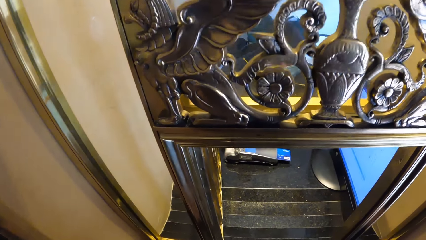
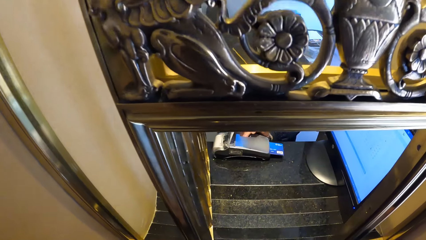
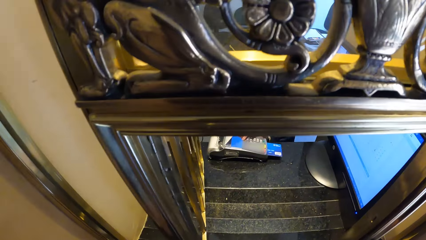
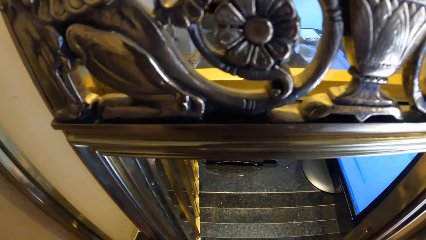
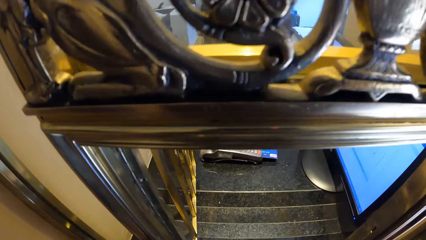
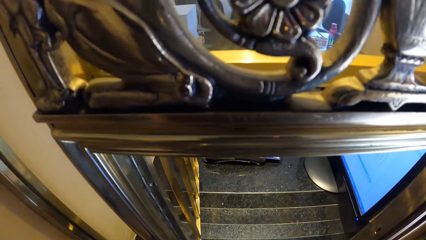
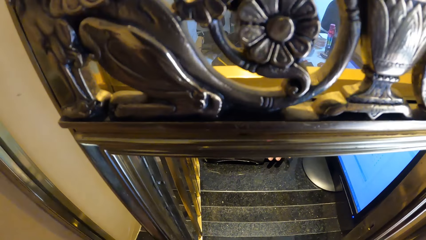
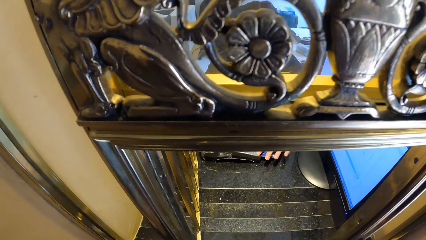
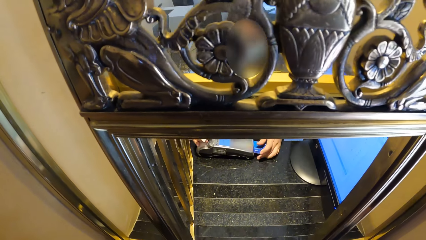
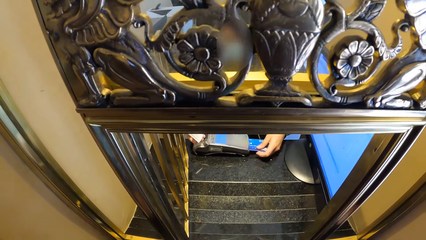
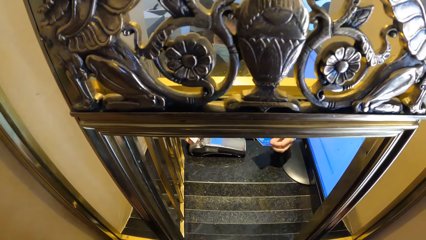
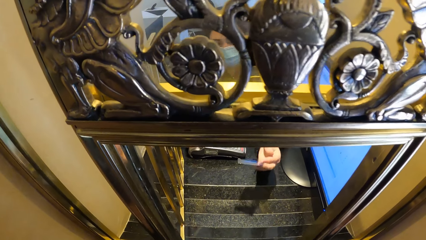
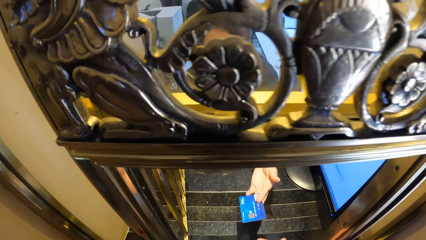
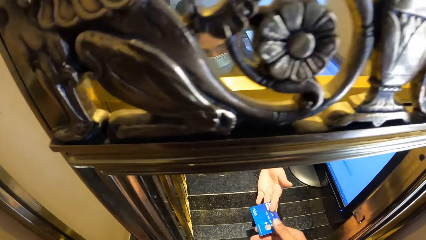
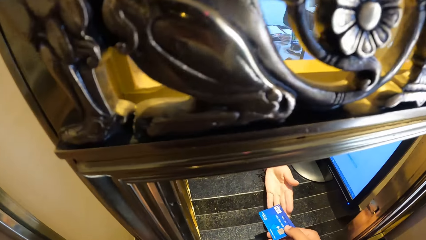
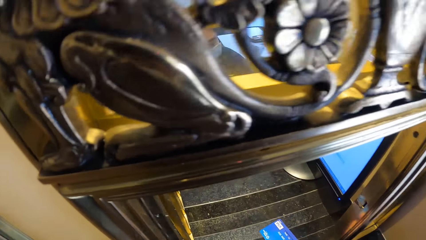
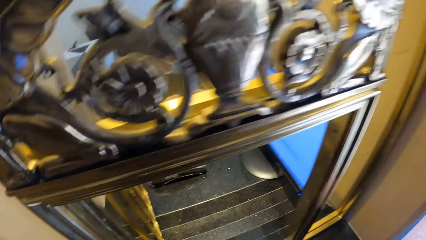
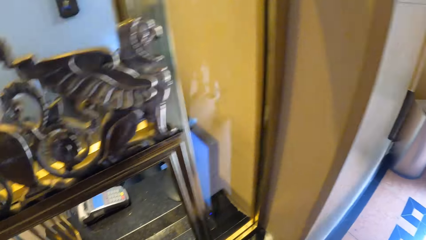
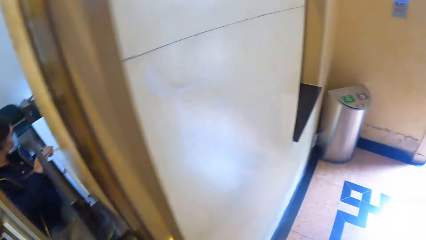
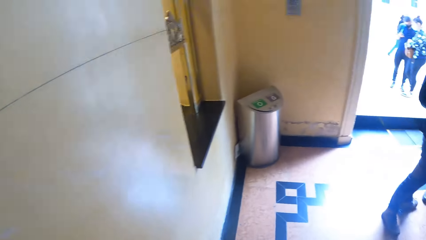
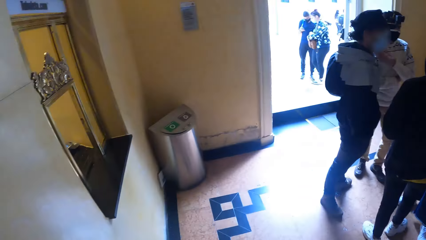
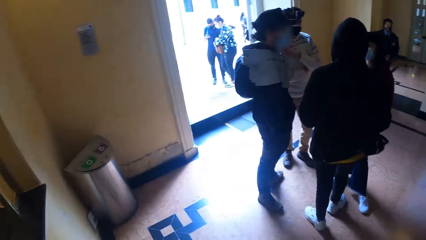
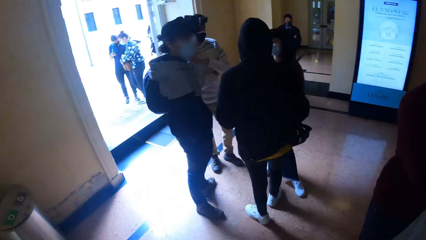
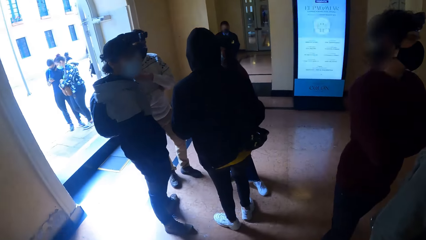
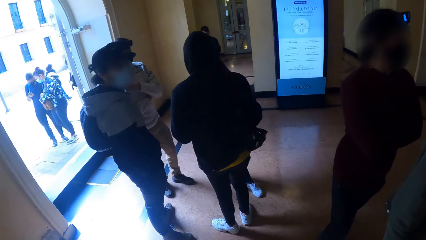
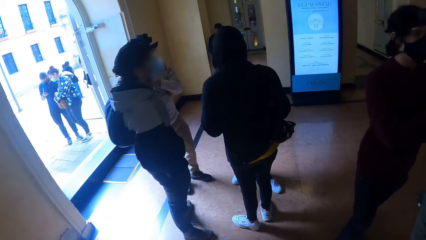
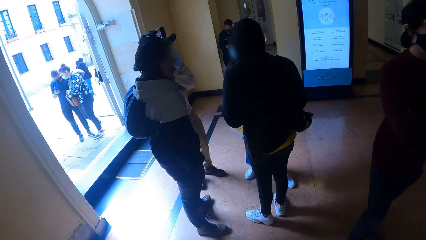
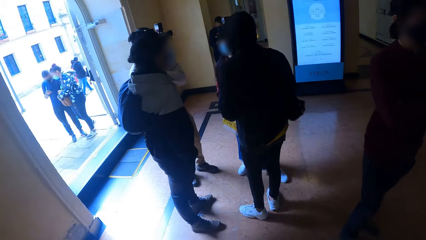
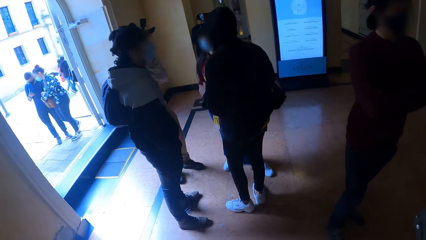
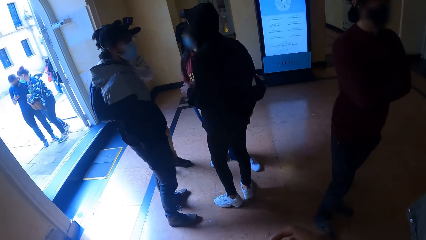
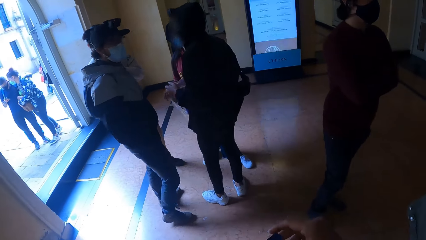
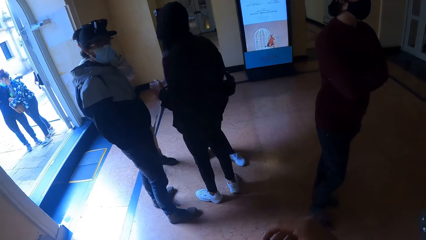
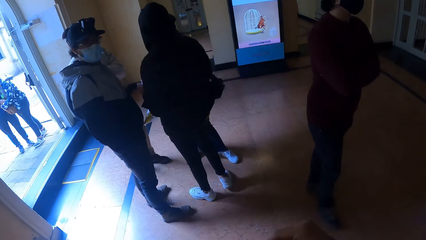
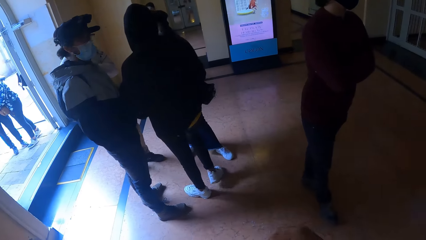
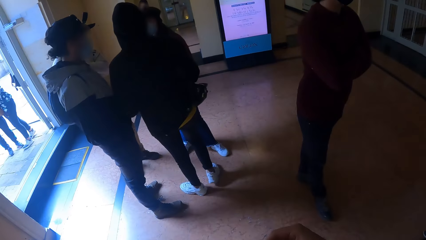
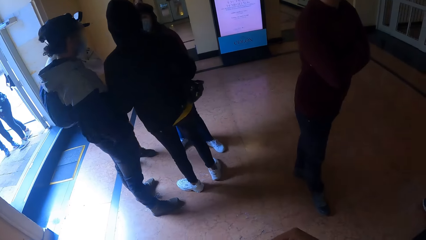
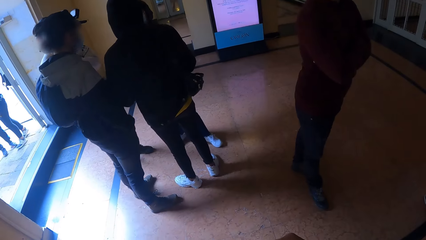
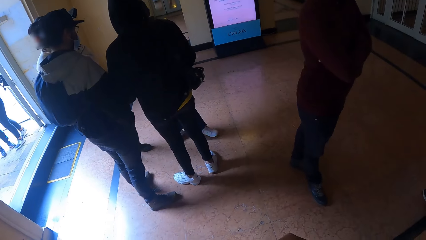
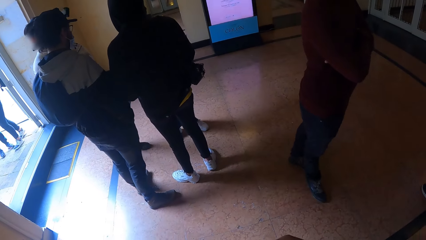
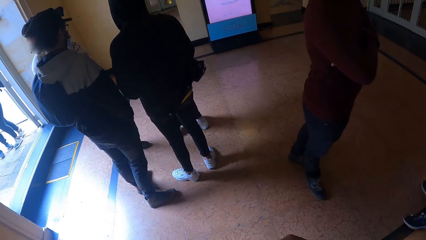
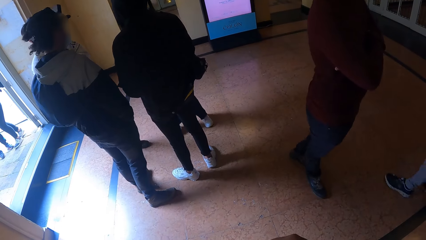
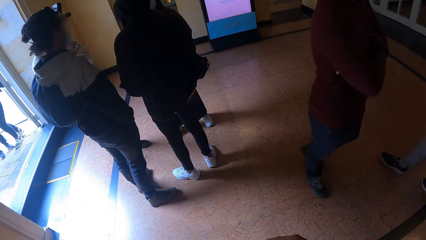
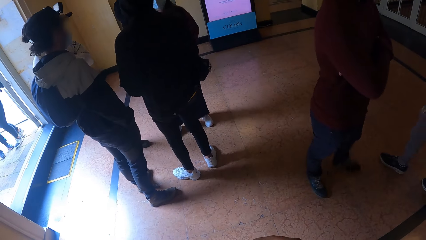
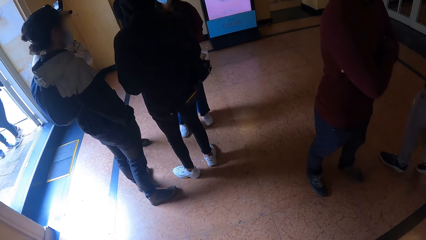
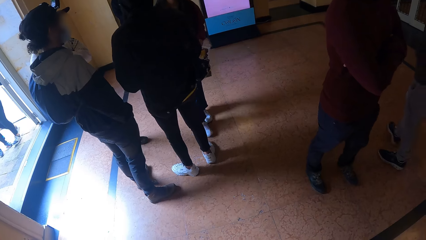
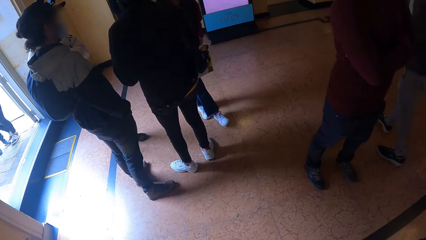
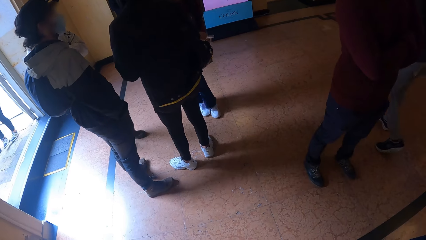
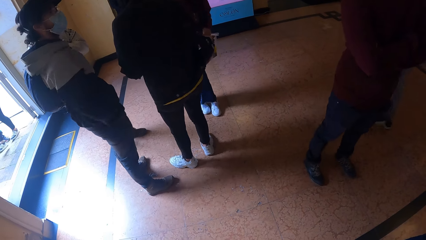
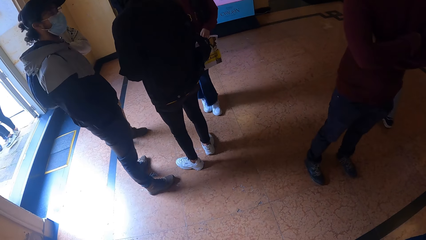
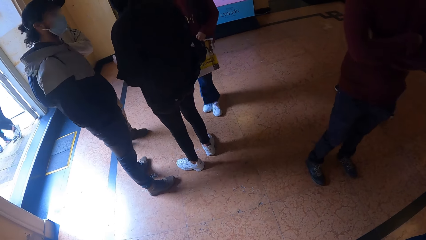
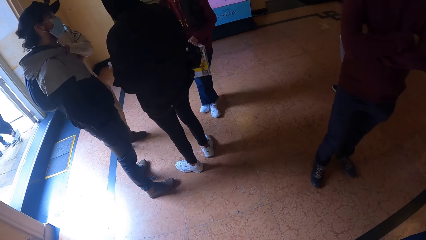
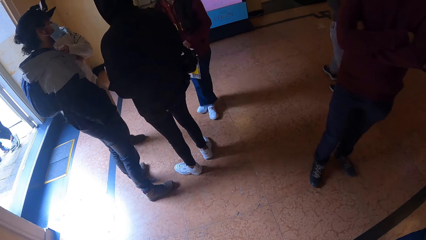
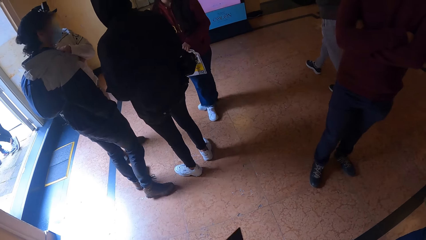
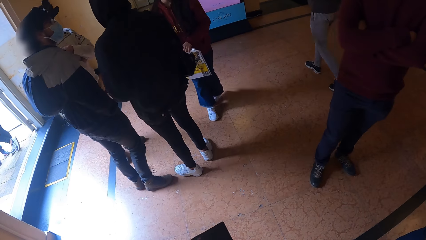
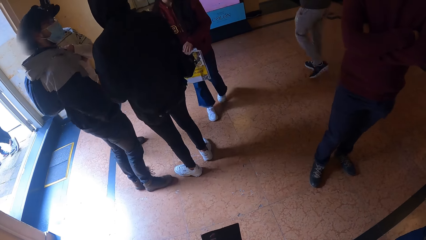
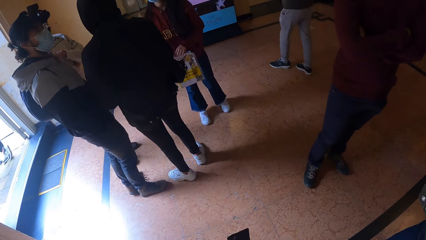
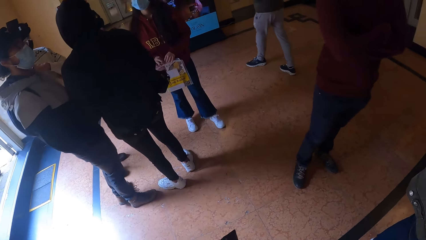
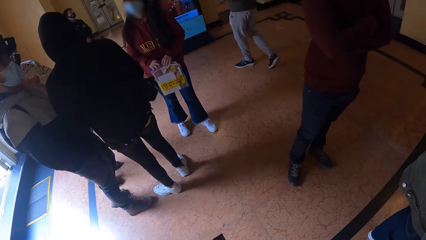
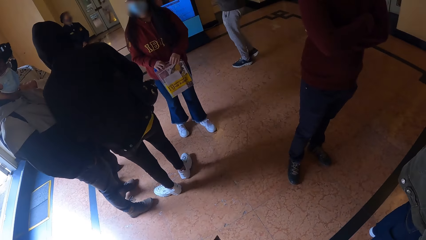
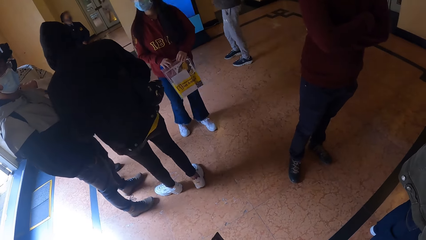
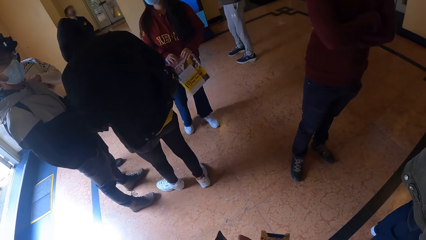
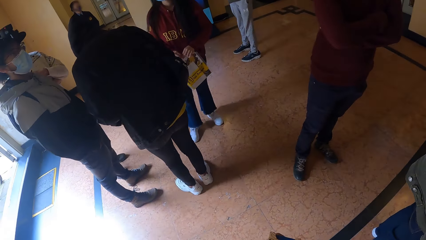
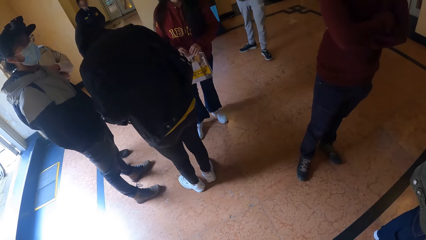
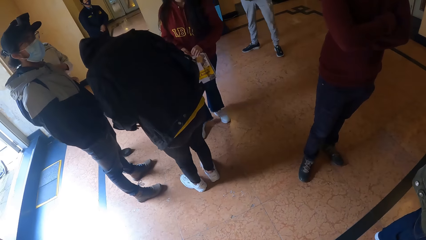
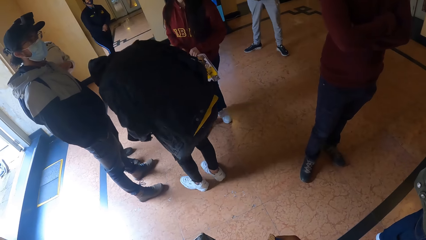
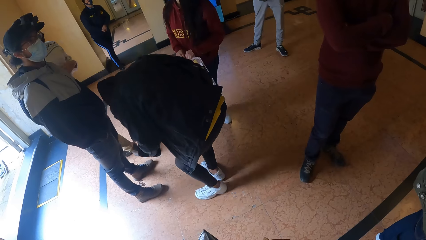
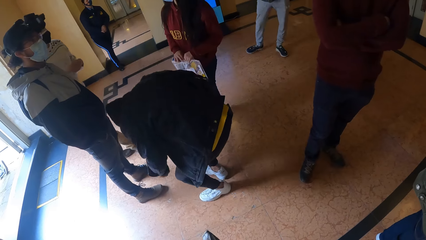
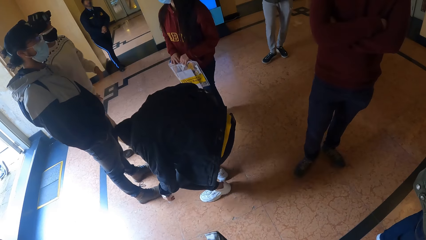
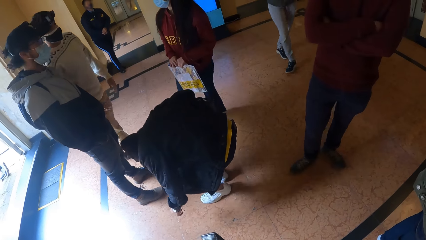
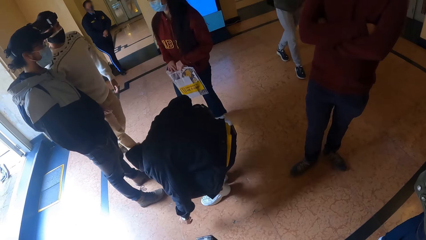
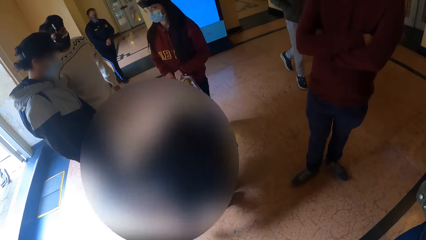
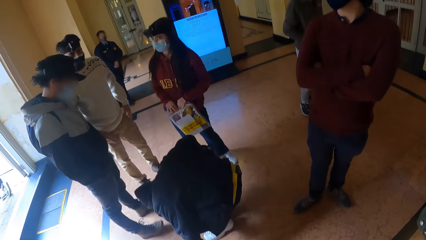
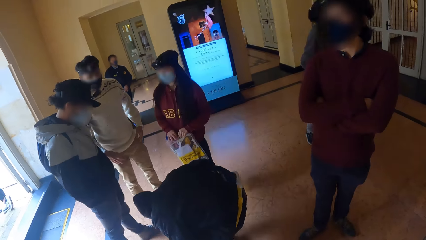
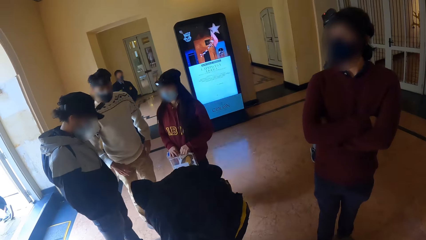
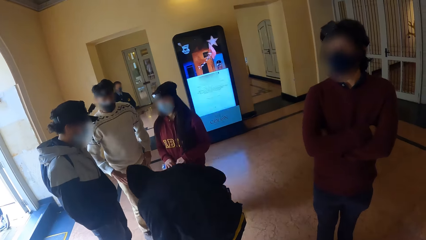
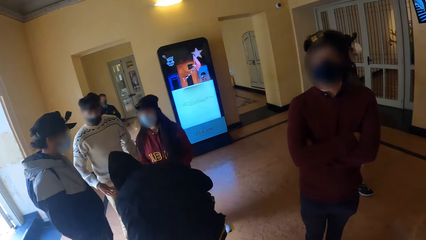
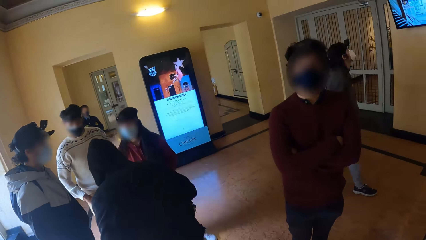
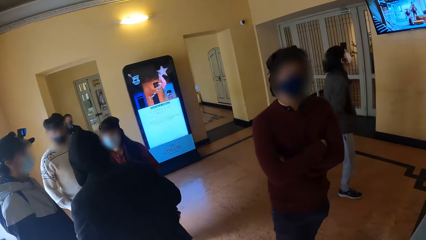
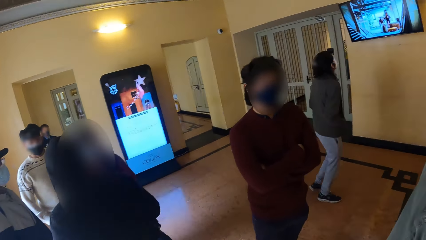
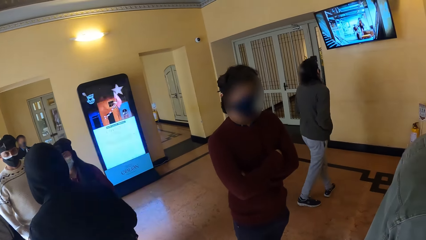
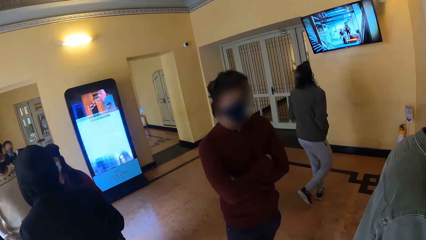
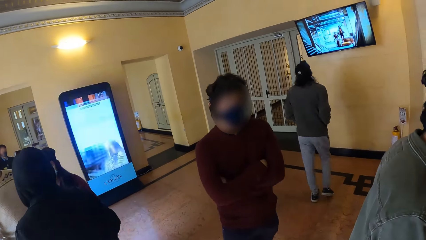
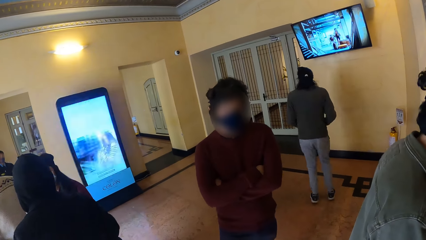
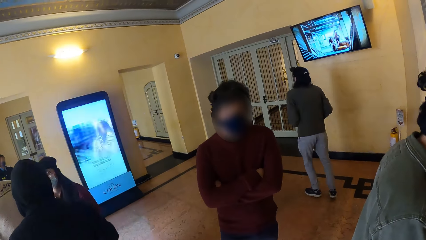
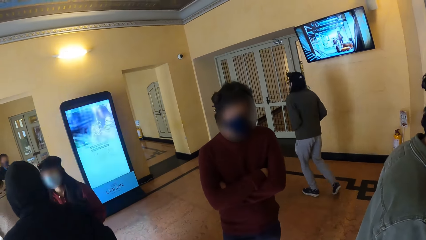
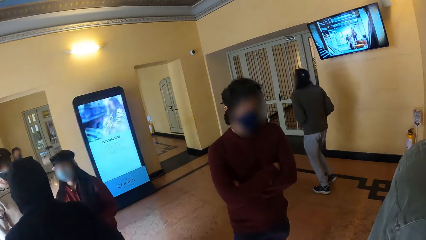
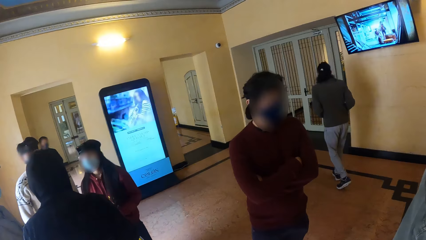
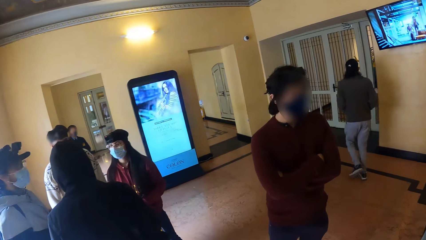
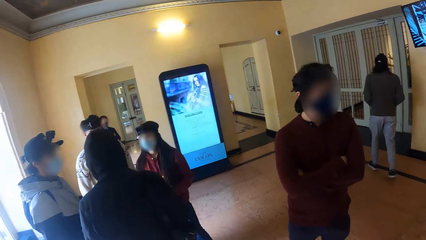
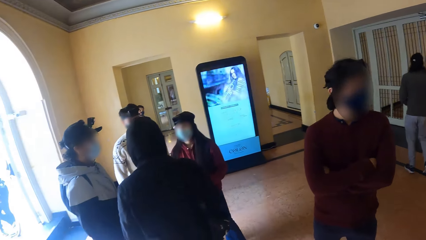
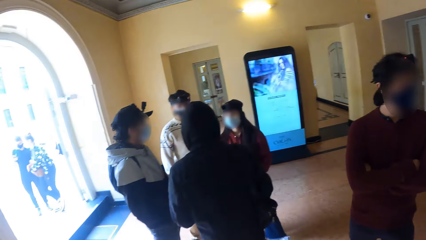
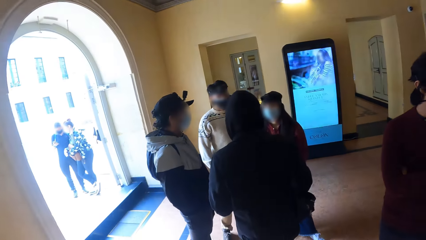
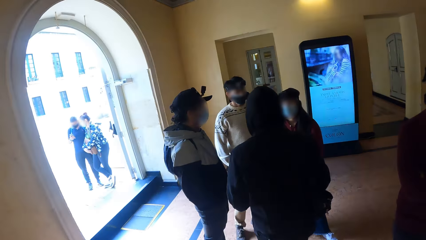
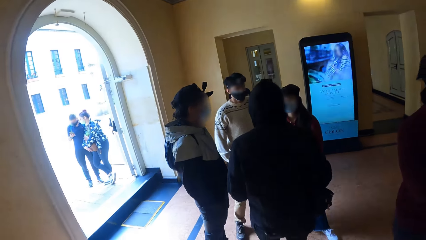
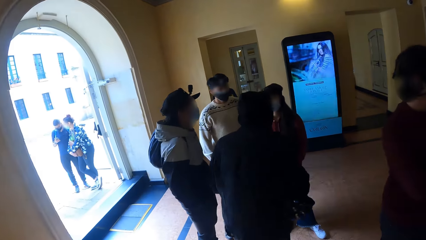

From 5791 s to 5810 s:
The cashier hands back the debit card to the camera wearer.
